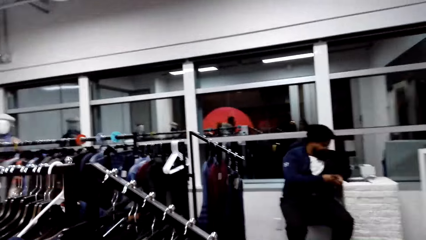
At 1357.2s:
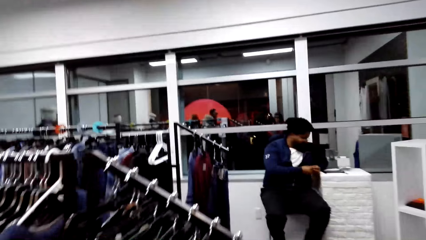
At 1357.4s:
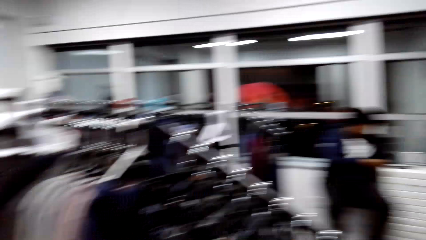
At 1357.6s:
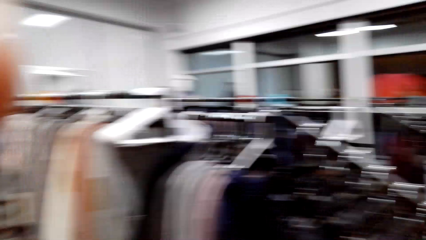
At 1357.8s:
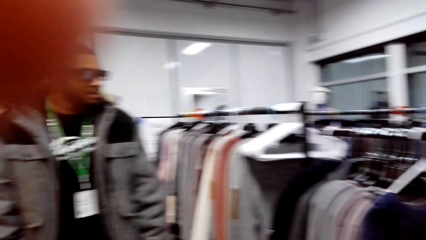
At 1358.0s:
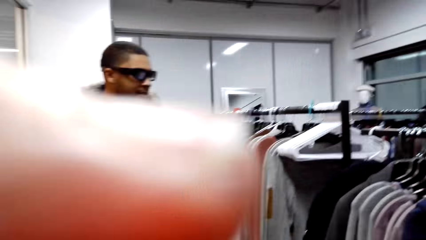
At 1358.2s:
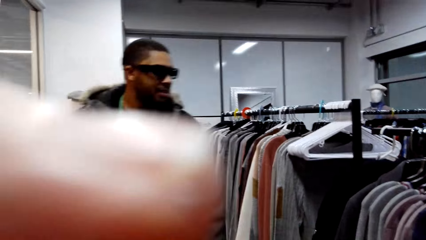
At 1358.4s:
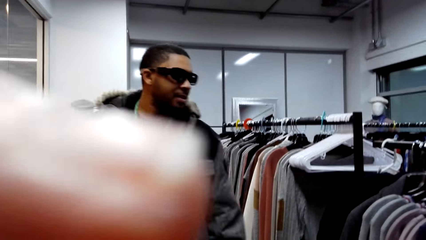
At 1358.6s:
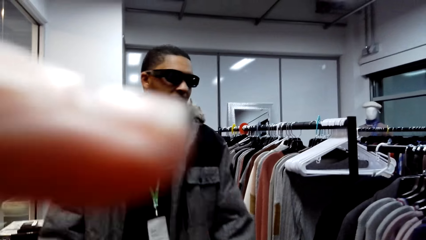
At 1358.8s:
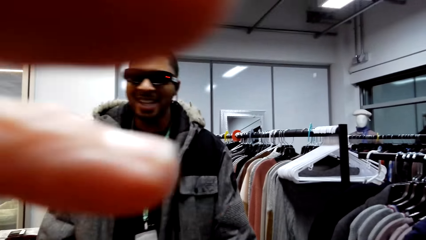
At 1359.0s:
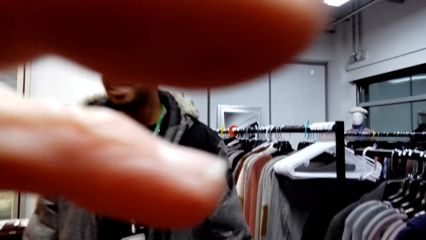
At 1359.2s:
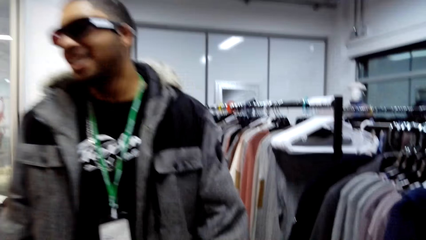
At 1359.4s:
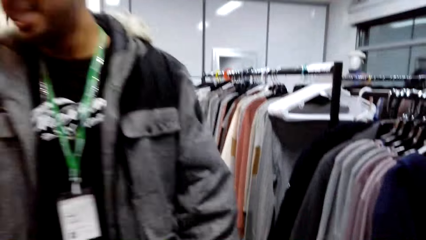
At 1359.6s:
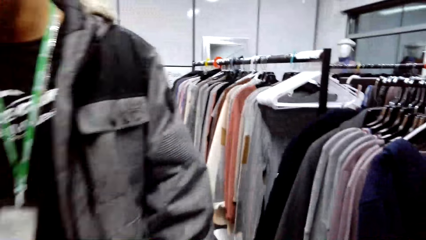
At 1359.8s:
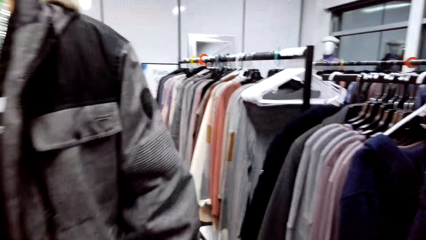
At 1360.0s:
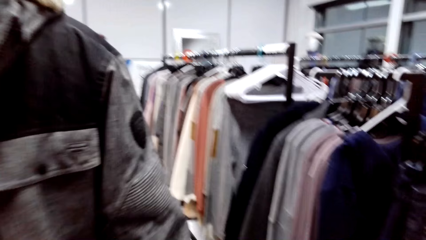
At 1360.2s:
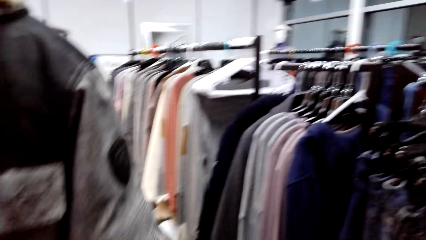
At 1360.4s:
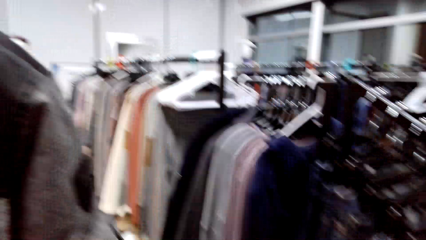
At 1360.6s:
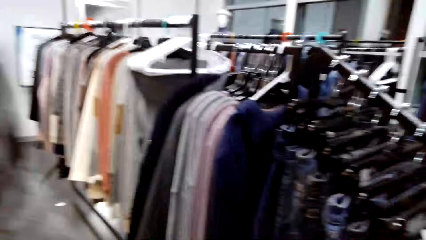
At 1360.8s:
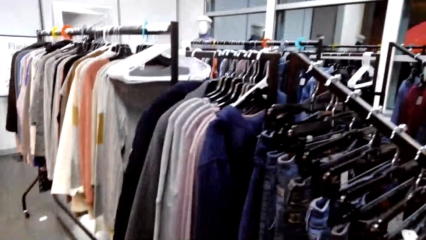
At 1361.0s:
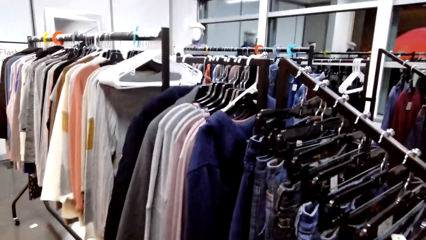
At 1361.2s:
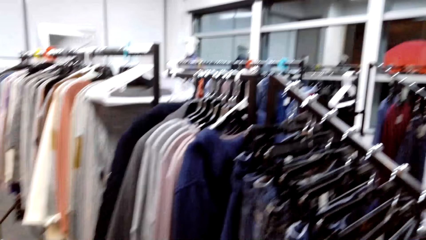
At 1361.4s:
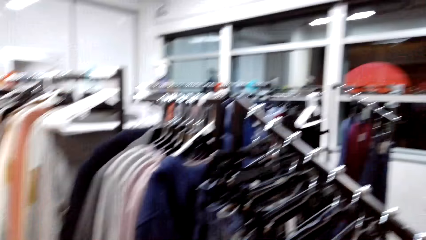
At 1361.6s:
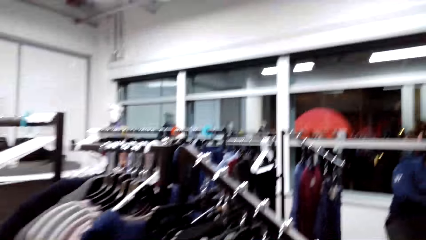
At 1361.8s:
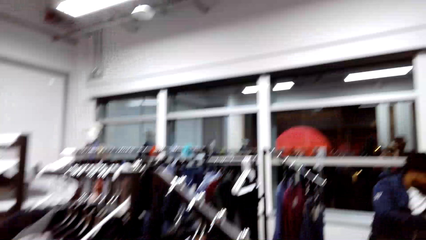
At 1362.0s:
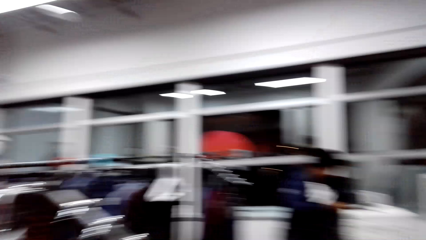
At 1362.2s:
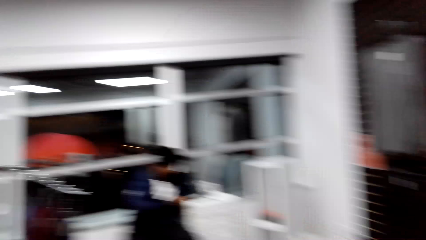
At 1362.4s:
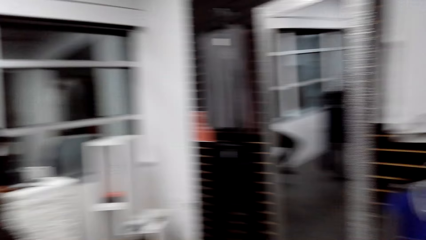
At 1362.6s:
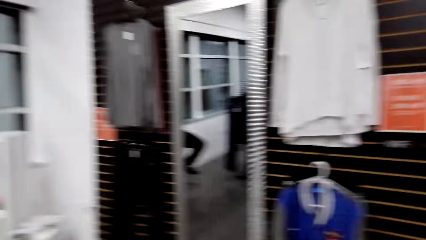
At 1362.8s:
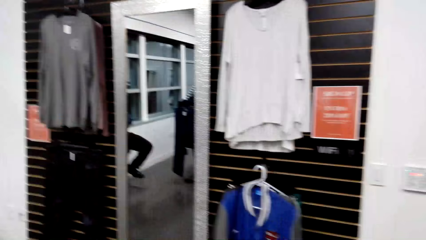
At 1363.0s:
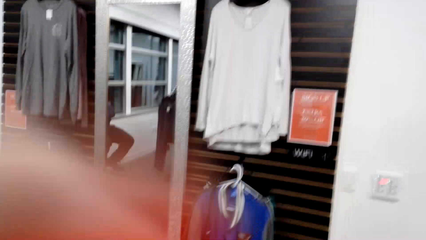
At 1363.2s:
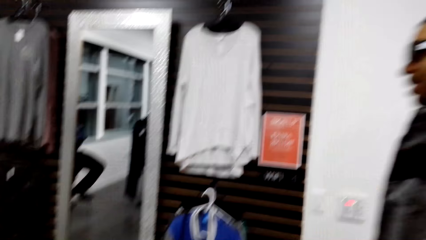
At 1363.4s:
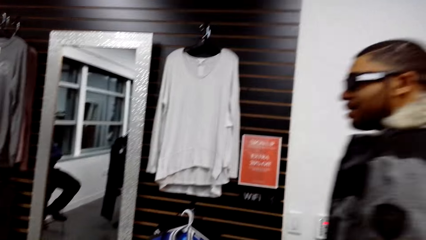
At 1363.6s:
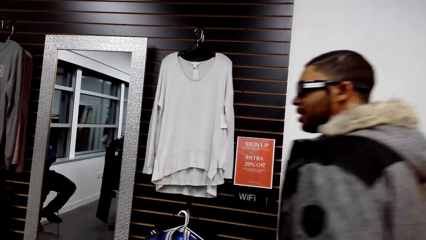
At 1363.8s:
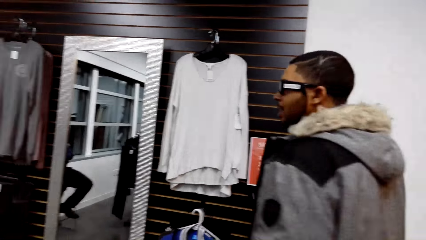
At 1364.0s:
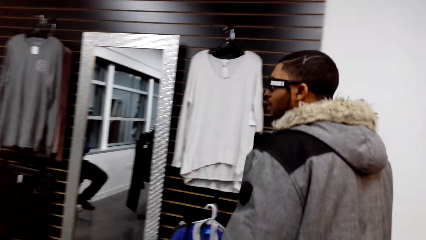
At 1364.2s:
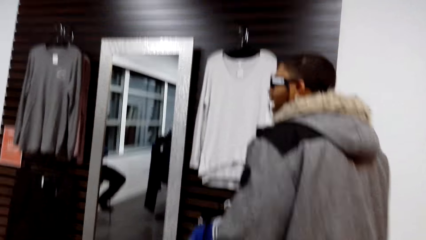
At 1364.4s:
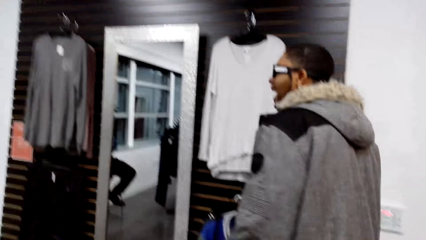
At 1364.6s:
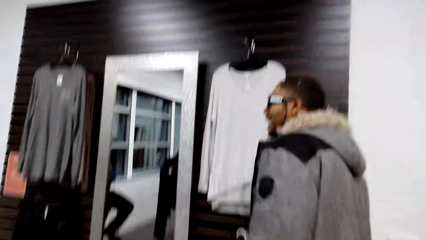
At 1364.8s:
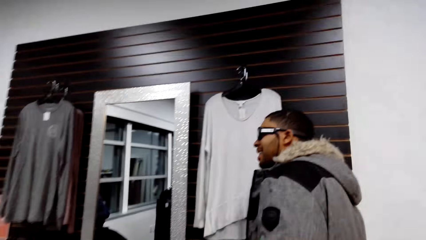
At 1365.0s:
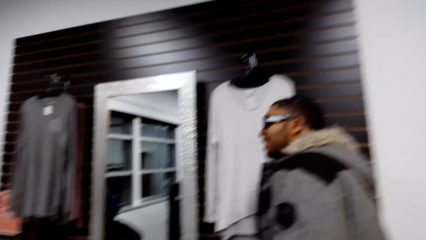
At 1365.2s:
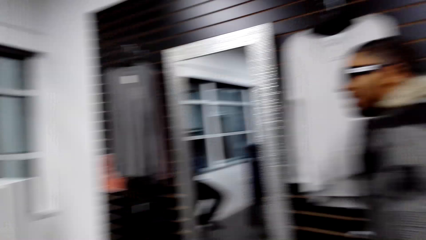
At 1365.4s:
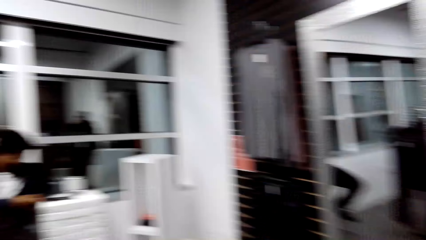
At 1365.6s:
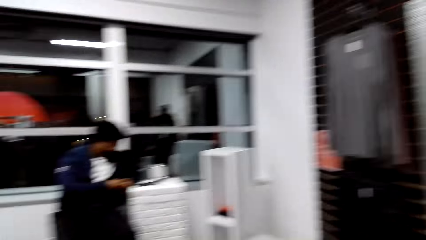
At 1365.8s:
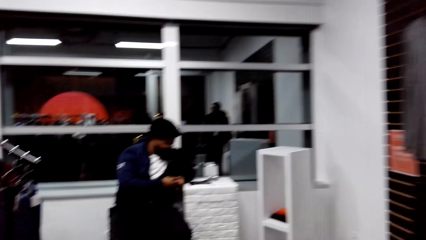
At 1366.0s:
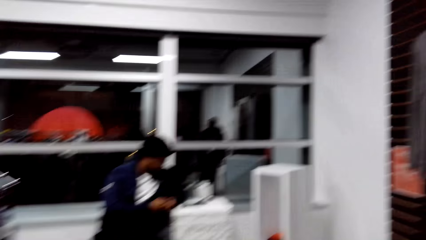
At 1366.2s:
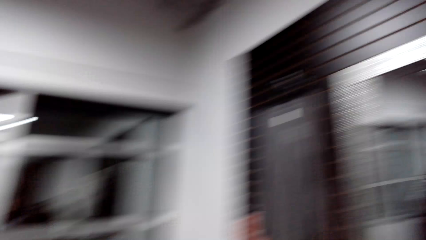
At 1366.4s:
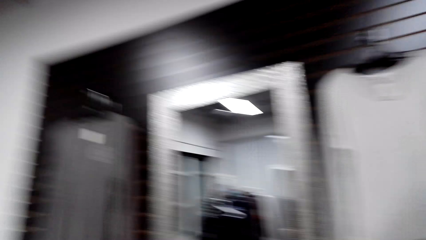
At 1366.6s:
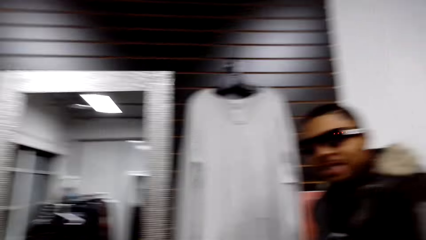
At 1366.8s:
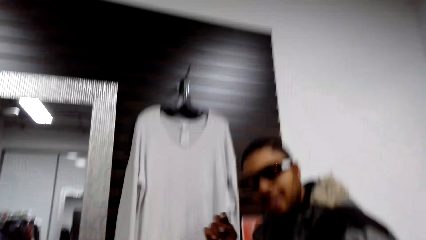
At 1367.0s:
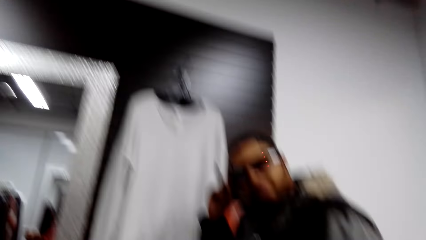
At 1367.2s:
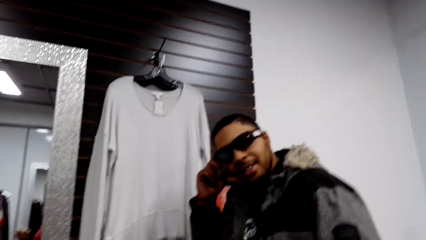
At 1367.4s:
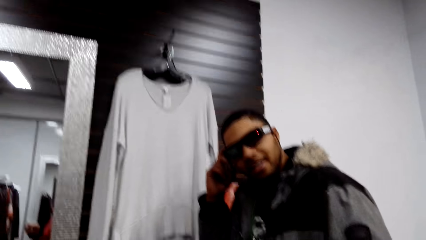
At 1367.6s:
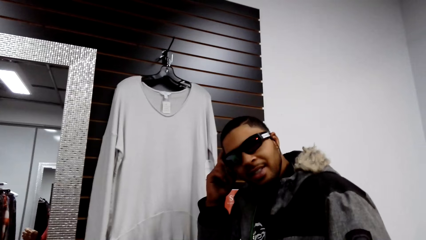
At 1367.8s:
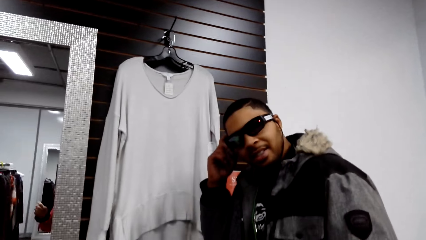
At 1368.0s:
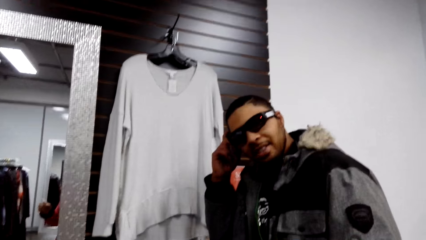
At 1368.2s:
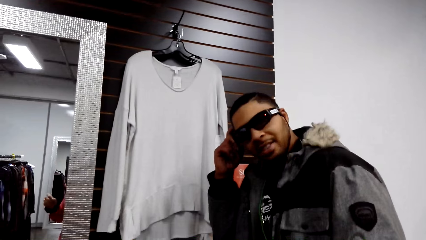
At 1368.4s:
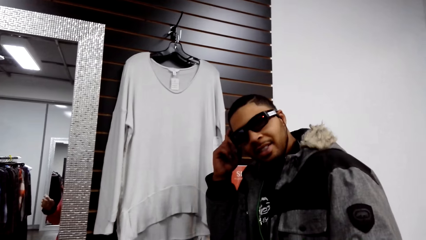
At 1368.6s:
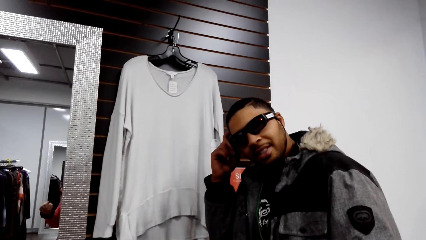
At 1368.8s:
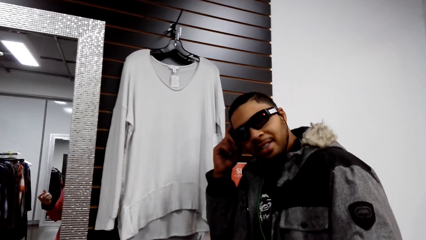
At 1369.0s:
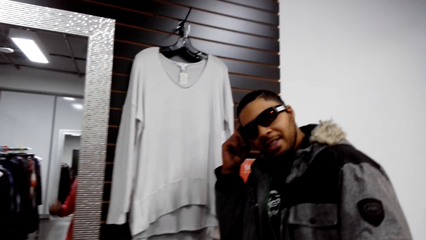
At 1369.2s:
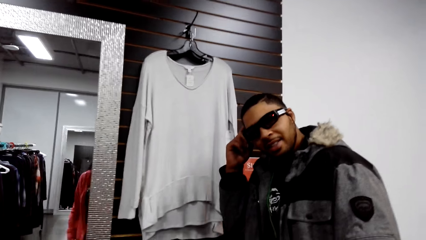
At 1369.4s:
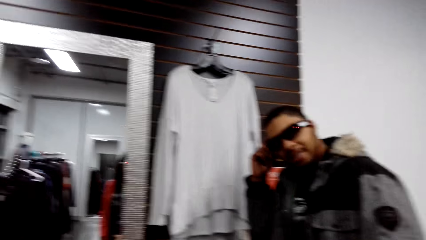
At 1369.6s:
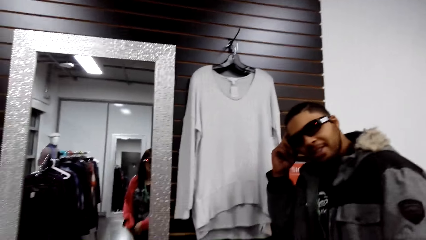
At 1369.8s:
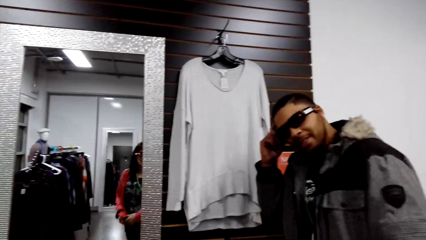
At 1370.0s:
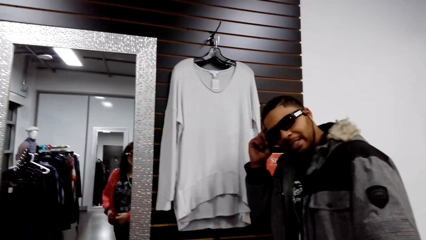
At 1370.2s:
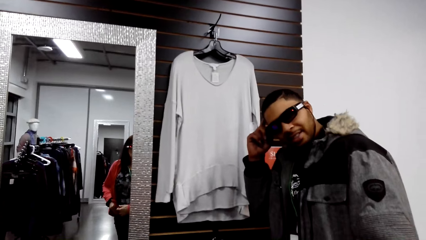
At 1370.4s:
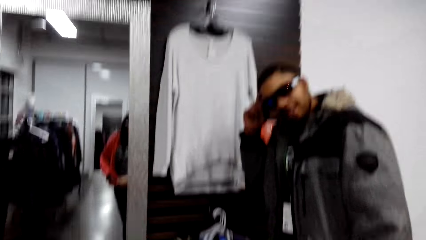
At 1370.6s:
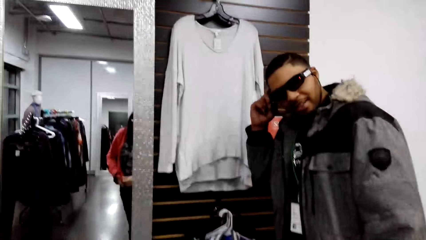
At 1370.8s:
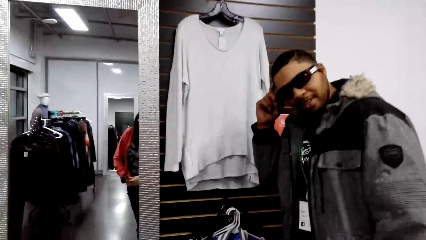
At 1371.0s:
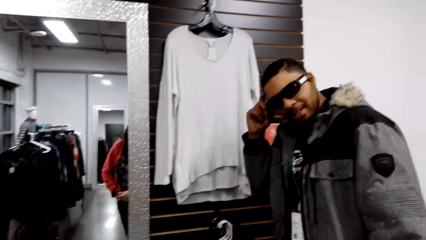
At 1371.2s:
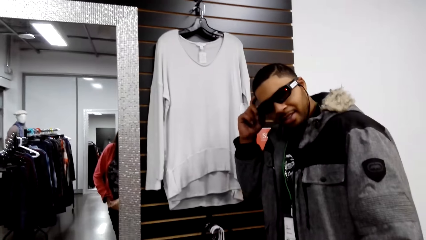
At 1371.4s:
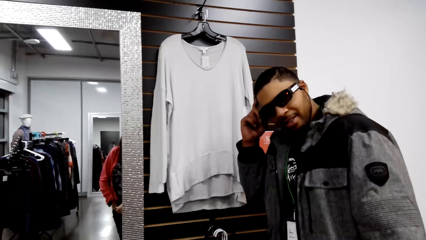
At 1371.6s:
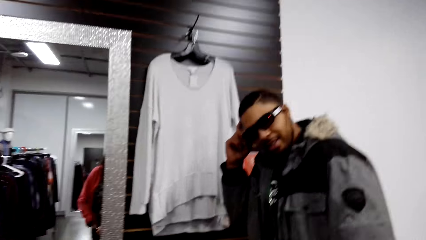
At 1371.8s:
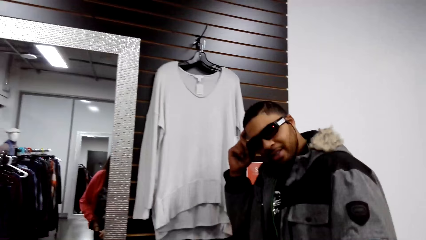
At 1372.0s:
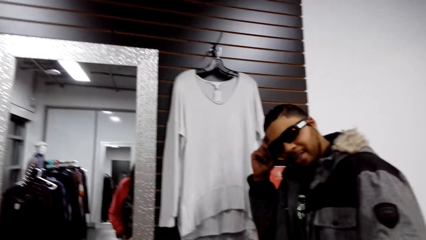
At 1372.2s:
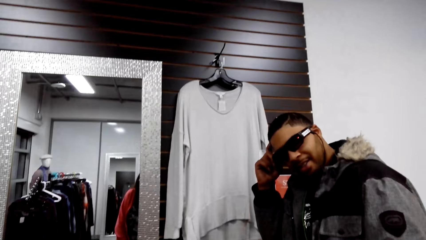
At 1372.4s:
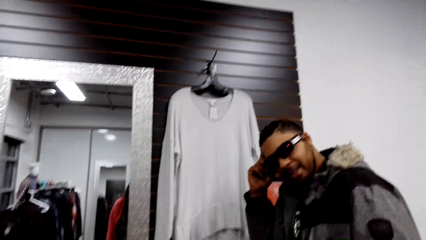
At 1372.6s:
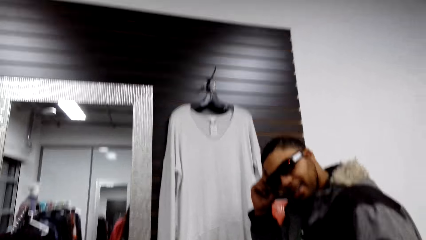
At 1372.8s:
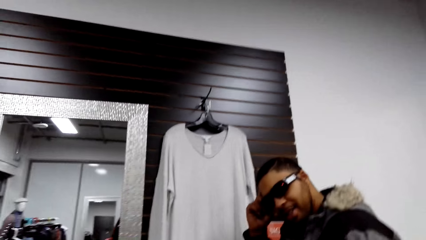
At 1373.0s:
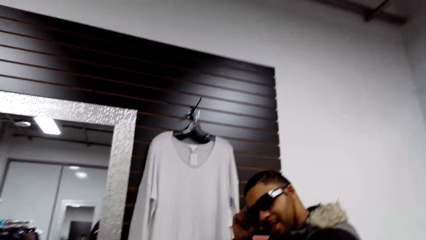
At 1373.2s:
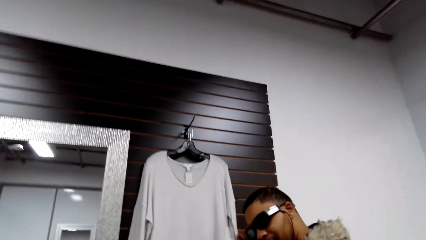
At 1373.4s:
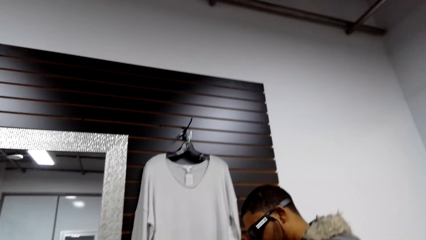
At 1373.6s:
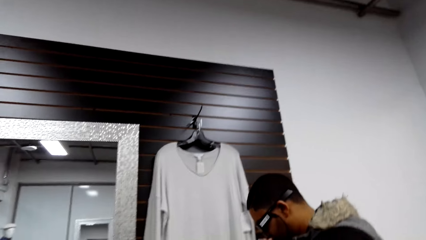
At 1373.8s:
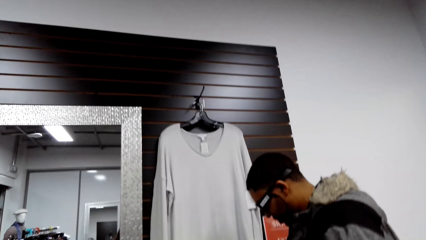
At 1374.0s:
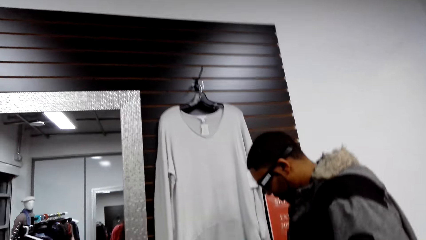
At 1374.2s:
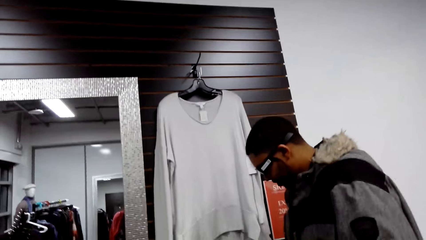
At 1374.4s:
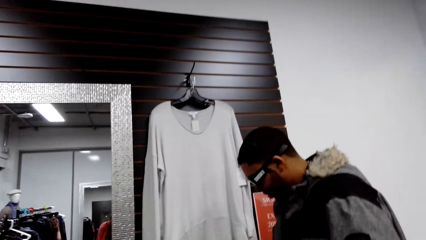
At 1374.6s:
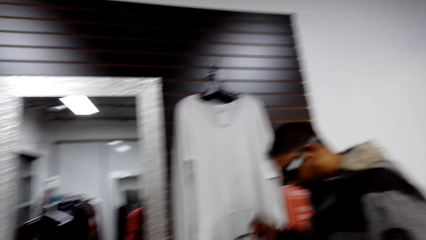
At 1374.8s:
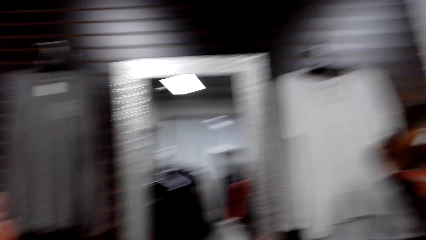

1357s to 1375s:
A man walks towards the camera wearer. The camera wearer looks around the boutique. The man walks in front of the camera wearer. The camera wearer looks at the man. The man holds his head with his hands.
